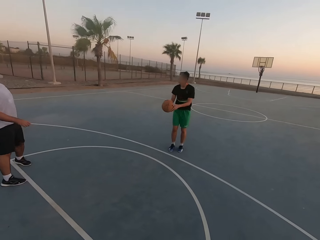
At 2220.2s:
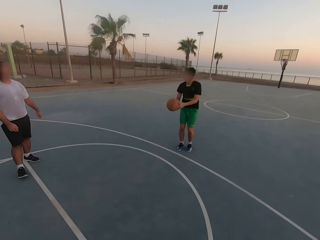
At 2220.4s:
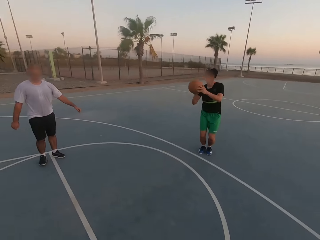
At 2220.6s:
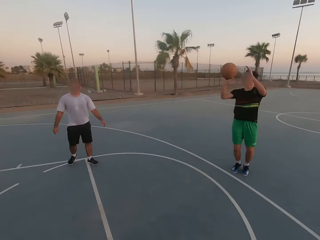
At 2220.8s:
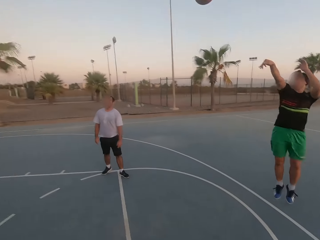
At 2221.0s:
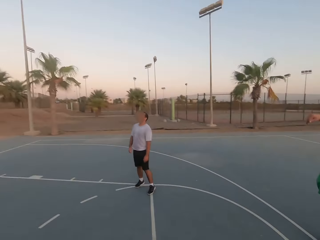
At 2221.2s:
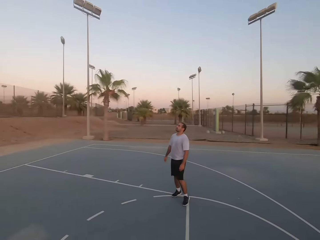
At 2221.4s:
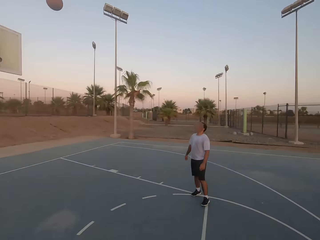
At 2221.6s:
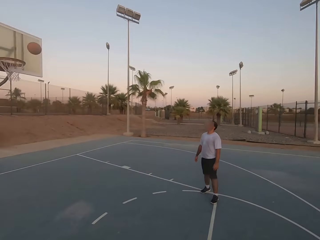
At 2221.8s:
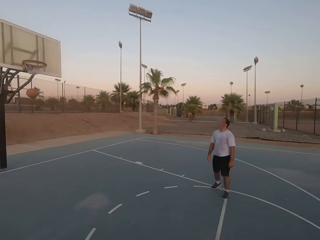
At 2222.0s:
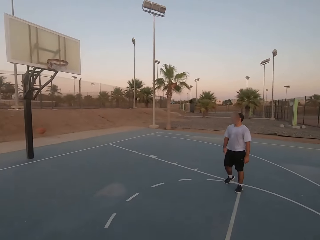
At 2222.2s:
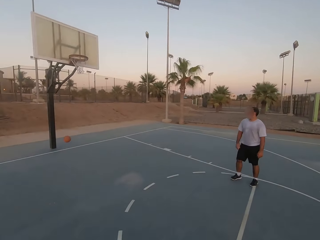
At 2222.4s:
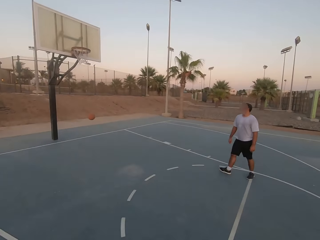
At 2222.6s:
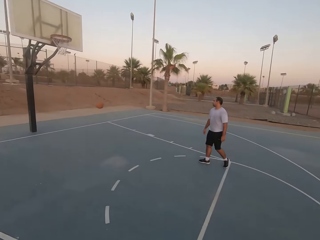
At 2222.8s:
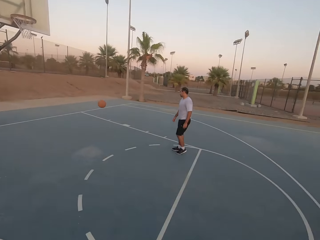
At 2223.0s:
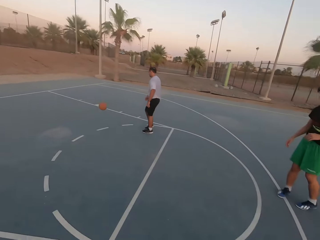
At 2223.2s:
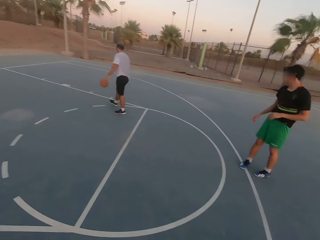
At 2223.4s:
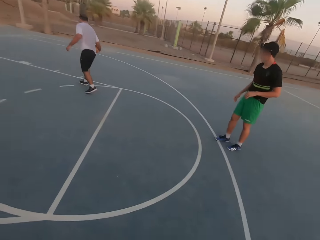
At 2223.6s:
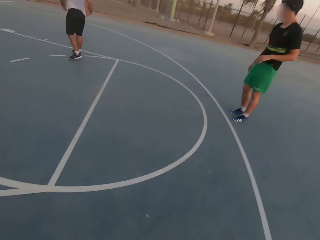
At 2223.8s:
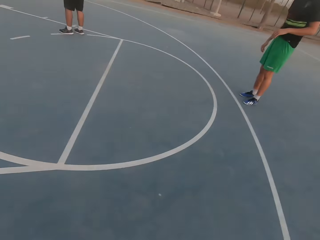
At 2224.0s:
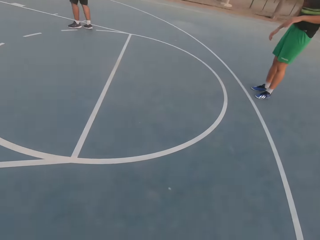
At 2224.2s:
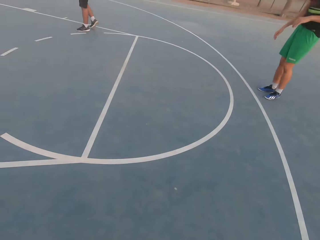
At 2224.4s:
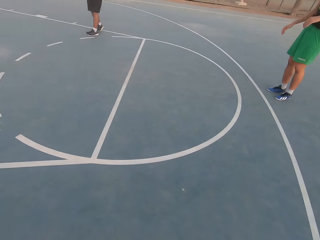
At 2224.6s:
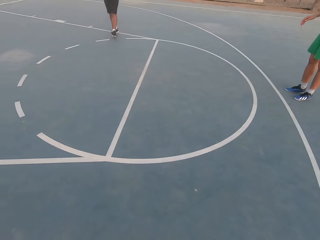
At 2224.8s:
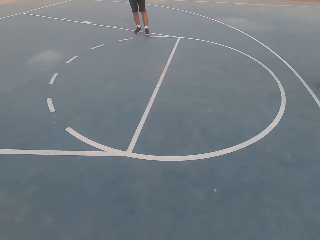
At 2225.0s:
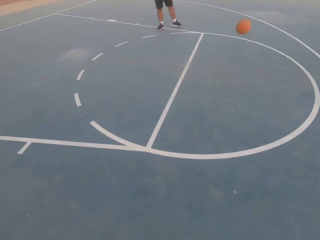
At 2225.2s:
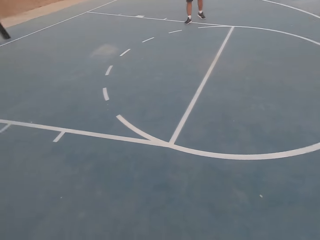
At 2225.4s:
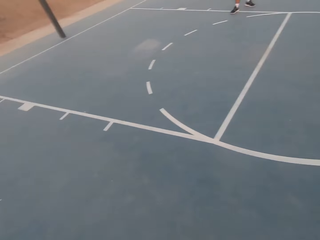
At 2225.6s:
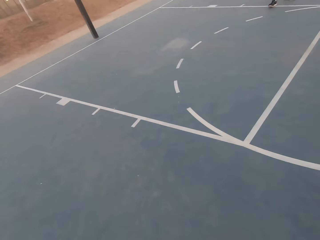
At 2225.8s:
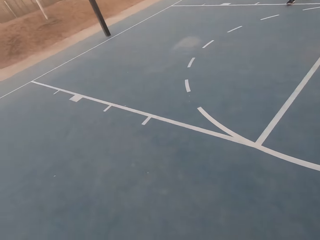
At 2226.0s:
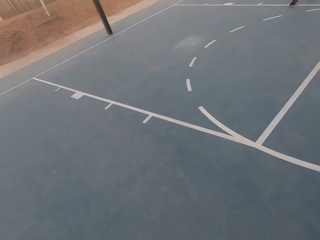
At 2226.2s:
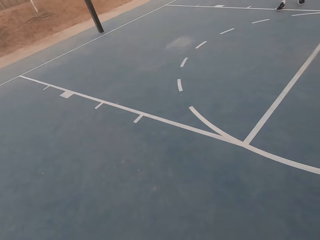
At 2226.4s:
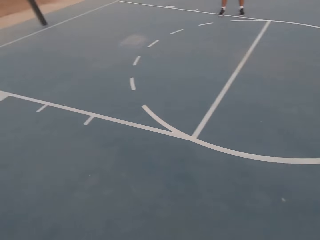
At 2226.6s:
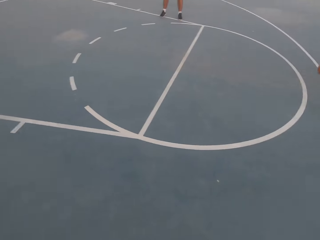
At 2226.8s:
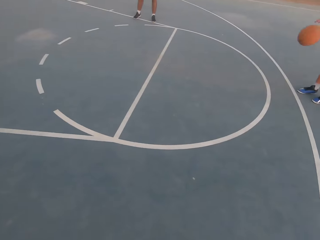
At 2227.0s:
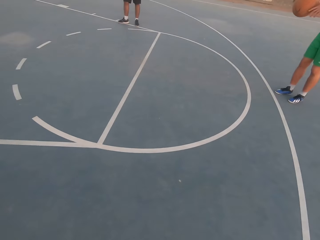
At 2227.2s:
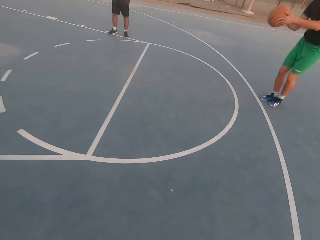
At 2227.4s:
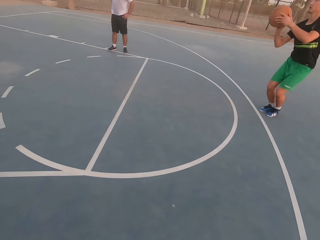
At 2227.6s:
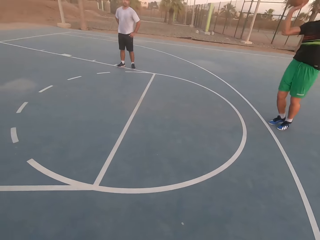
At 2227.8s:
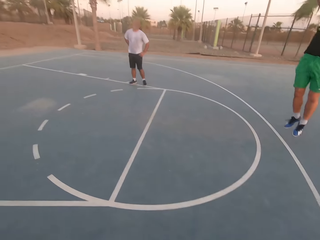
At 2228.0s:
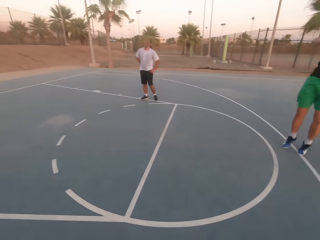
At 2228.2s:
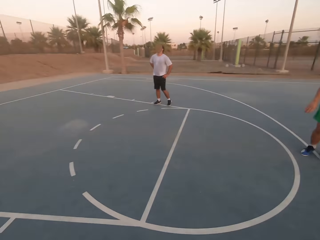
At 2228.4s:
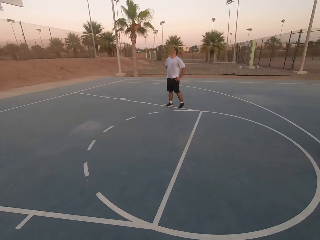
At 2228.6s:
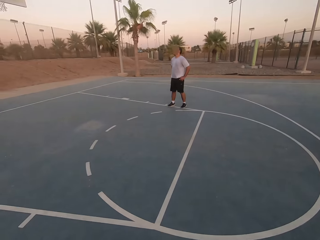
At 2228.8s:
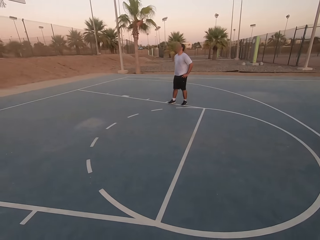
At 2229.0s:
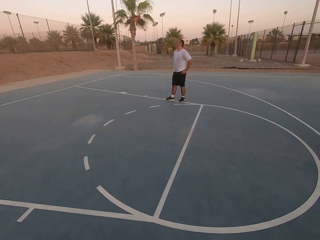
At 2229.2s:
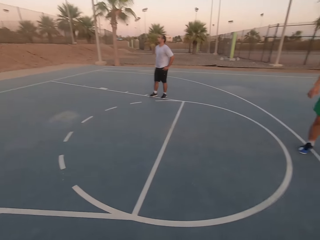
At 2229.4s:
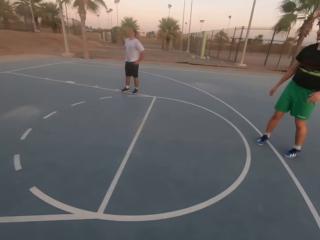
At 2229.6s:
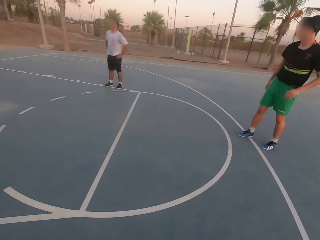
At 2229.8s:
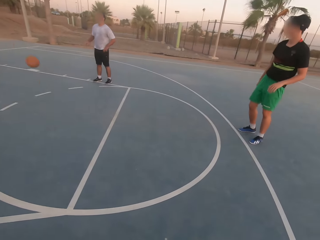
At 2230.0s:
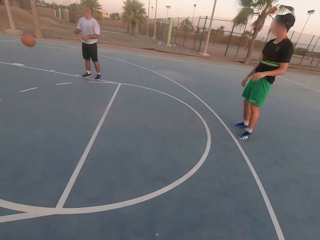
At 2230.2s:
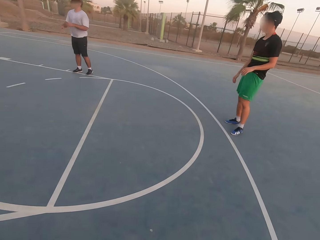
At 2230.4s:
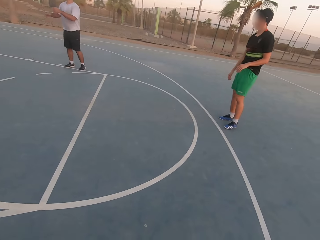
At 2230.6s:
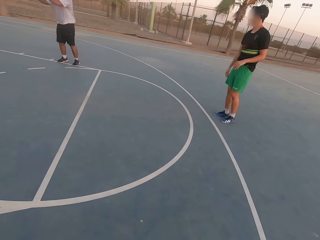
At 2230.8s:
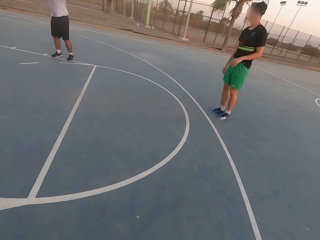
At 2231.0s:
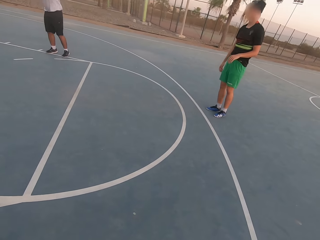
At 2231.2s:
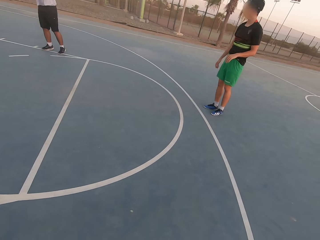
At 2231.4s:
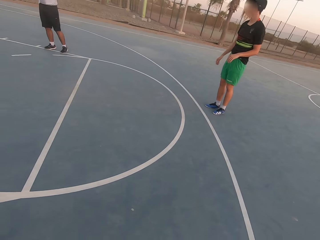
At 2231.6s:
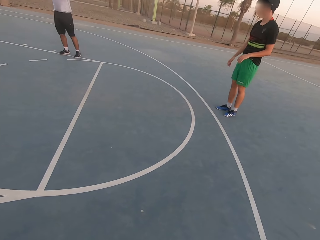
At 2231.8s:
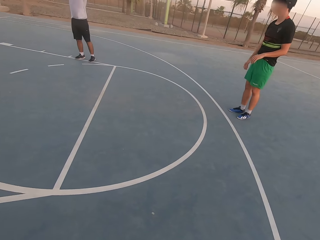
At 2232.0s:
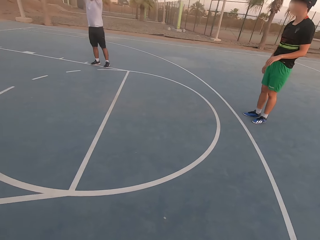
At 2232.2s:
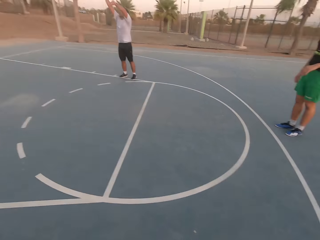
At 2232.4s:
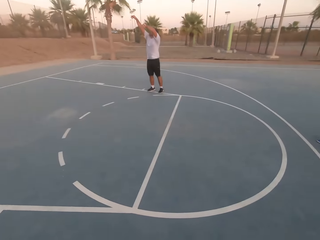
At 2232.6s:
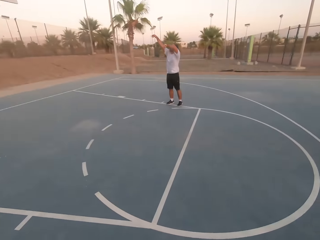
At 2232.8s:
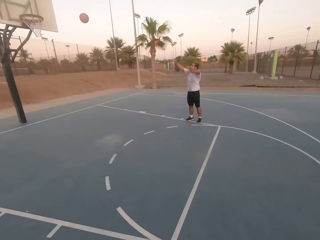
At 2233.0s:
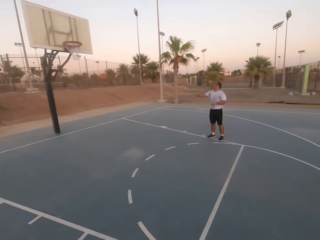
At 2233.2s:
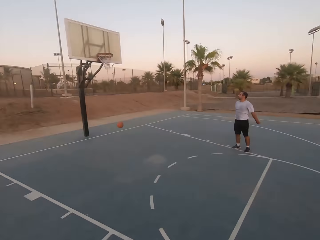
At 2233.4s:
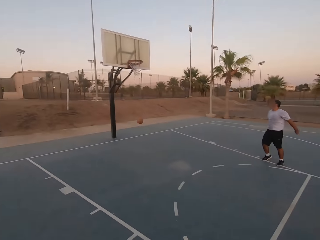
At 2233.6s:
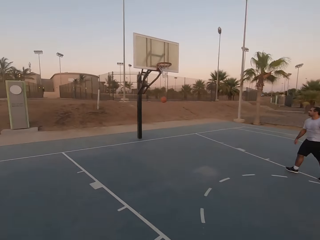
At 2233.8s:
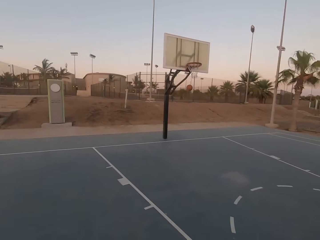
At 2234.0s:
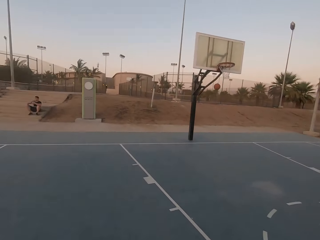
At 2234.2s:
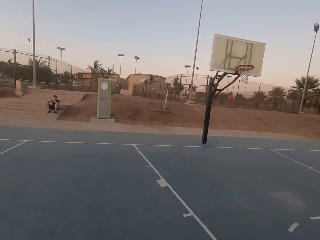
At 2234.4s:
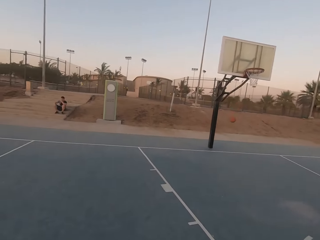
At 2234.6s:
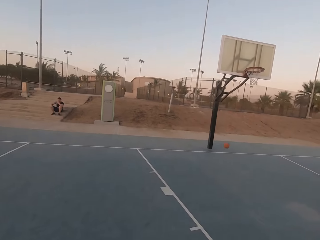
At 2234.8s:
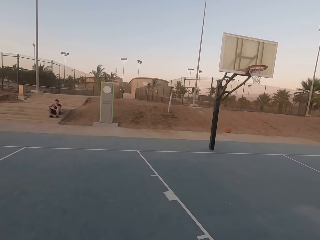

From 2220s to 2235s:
A man throws the ball in the hoop. The camera wearer looks around. Another man dribbles the ball, picks up the ball and throws the ball. The camera wearer looks around. The first man dribbles the ball and throws the ball in the hoop. The other man picks up the ball. The camera wearer looks around. The other man throws the ball in the hoop. The camera wearer looks around.

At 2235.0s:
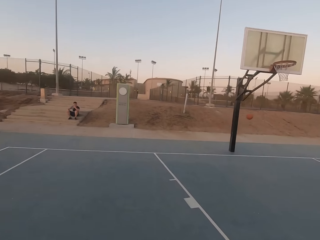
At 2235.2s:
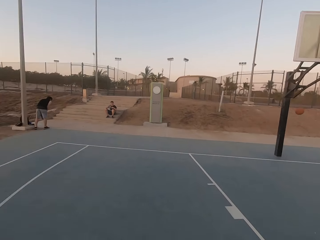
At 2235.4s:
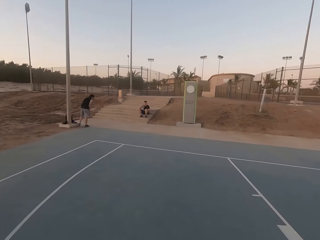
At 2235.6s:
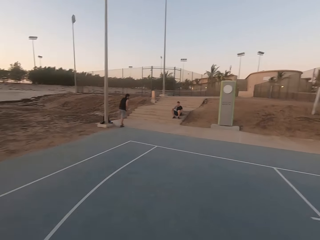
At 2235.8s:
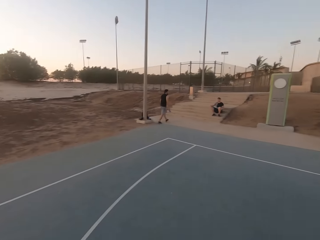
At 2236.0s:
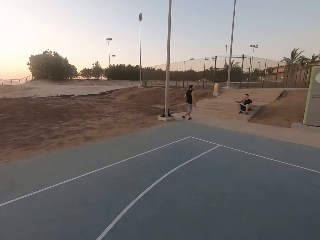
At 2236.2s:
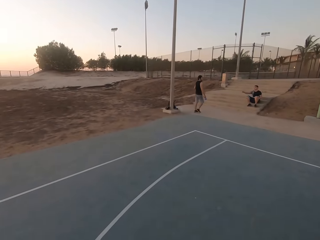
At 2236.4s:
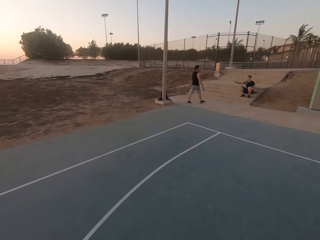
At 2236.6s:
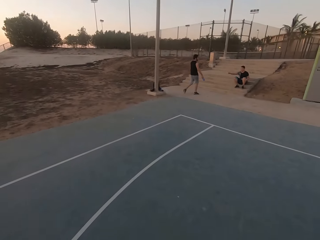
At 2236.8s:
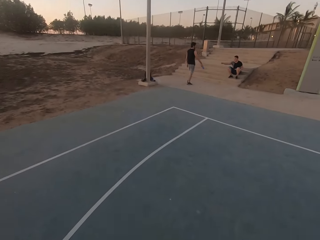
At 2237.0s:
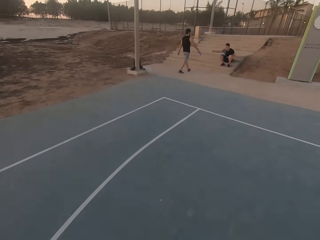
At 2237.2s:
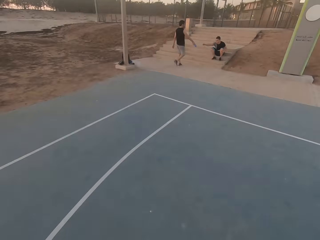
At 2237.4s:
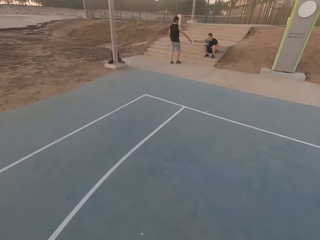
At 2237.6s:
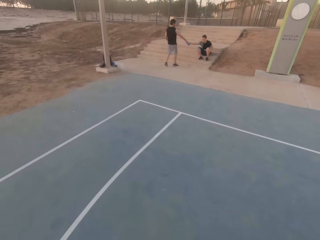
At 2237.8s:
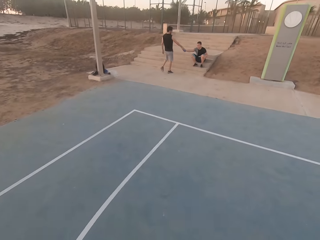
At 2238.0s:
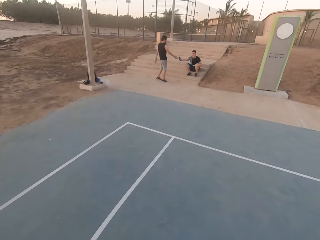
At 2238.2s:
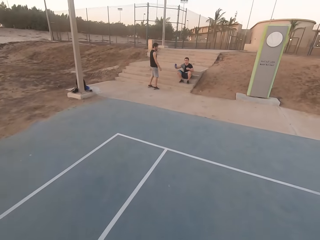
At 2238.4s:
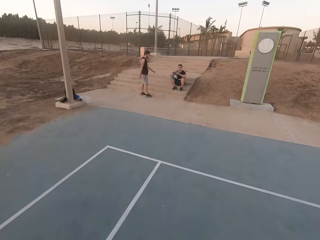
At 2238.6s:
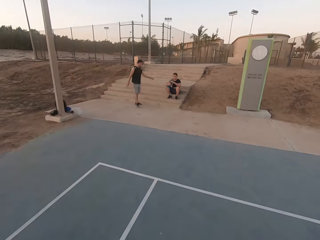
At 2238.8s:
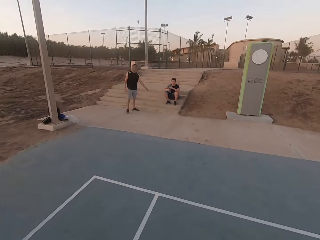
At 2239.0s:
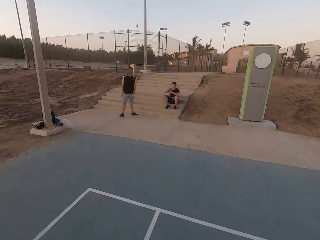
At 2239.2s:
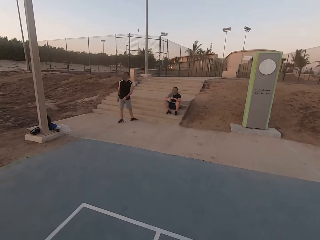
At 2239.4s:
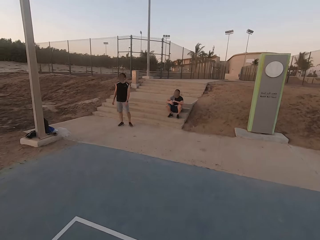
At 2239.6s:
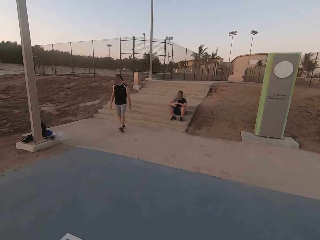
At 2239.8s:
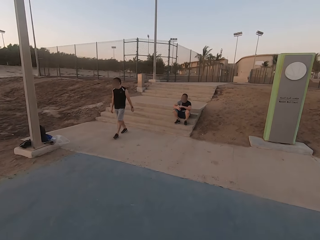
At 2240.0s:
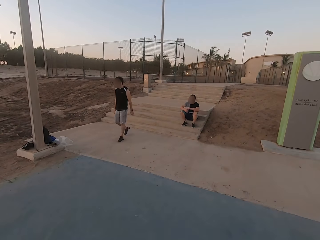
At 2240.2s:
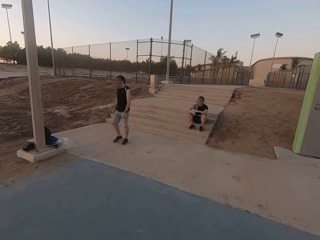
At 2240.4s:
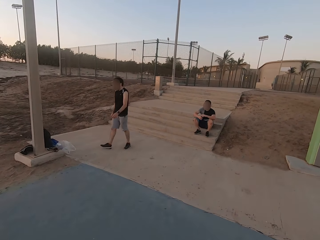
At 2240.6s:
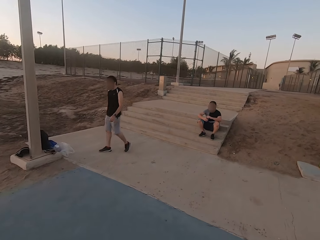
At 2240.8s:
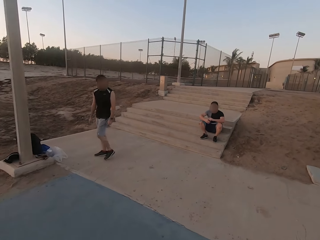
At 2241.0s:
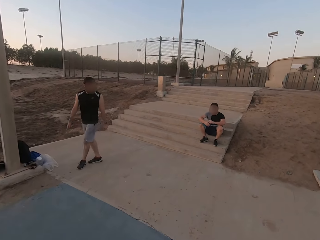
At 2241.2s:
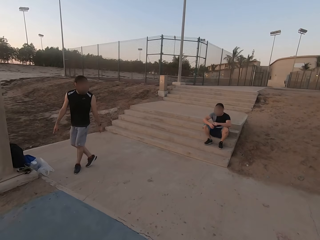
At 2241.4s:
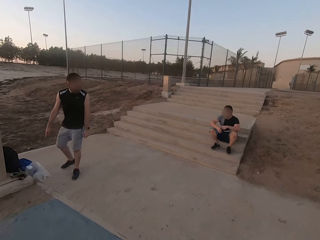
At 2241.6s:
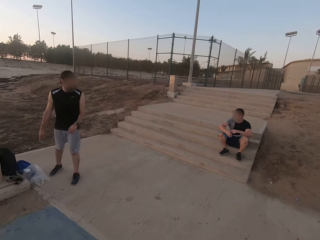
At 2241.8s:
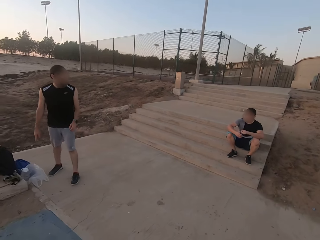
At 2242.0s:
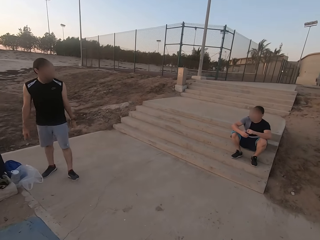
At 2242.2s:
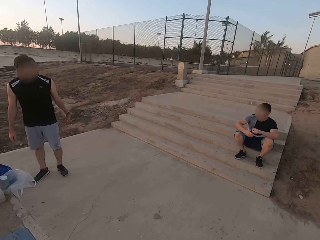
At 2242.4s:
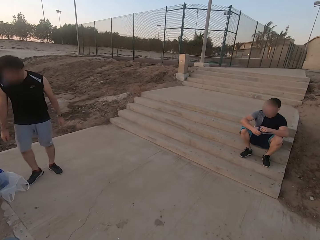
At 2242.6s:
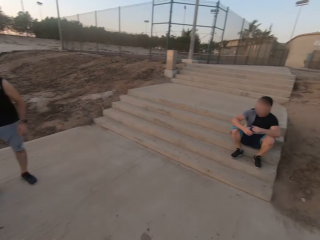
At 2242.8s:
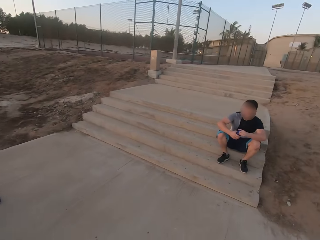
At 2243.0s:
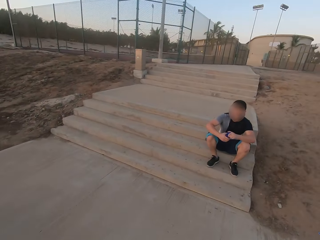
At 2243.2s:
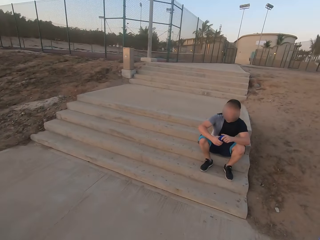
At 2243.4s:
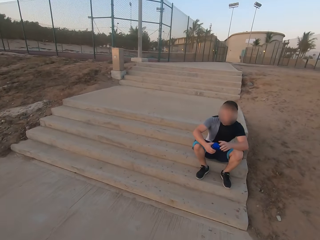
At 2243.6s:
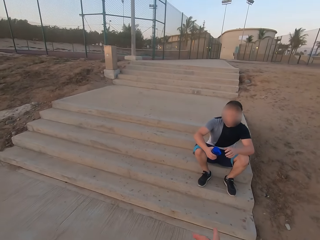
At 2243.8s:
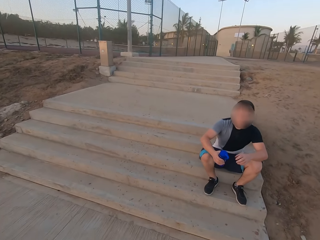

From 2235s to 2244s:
The camera wearer walks and looks around. They walk. A man walks and gives another man a bottle of water. The camera wearer walks. The first man walks. The camera wearer walks. The first man points down.
